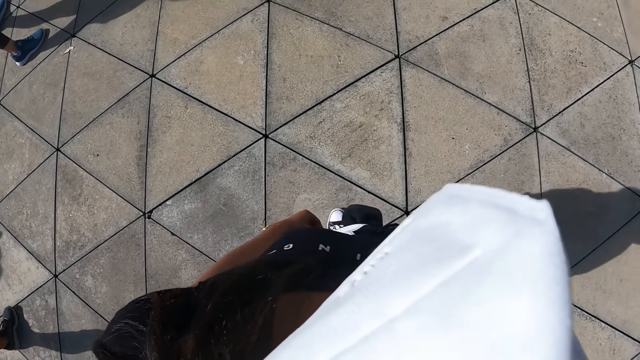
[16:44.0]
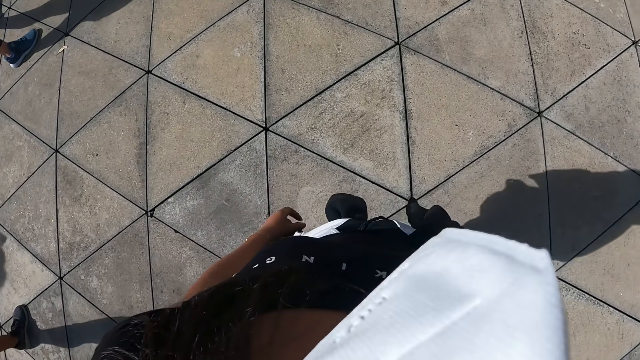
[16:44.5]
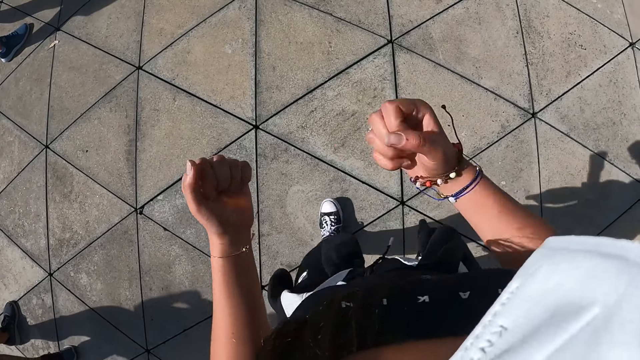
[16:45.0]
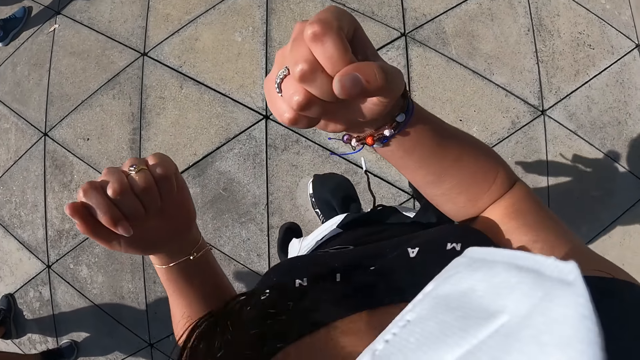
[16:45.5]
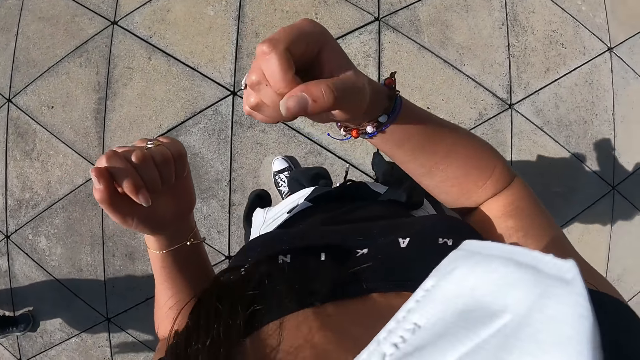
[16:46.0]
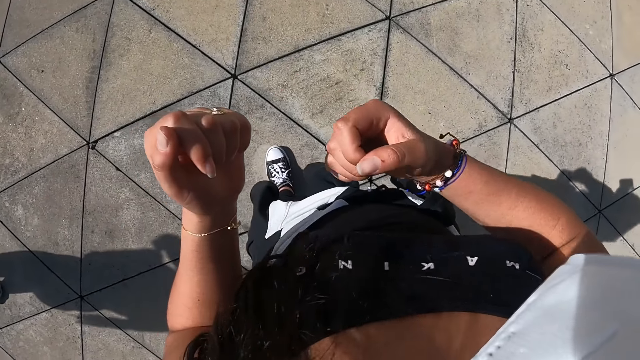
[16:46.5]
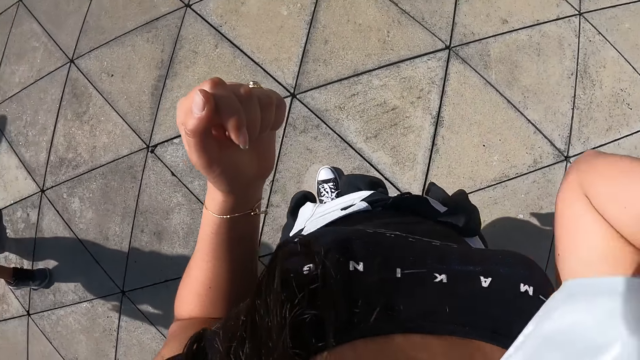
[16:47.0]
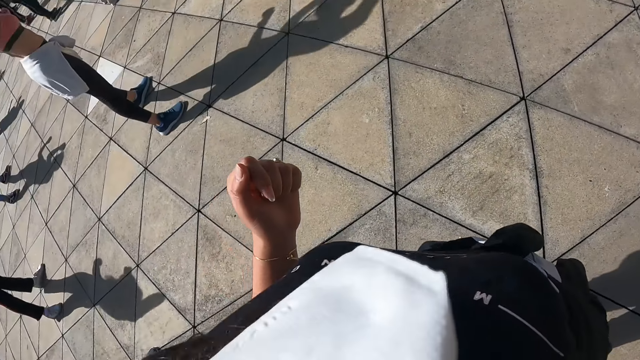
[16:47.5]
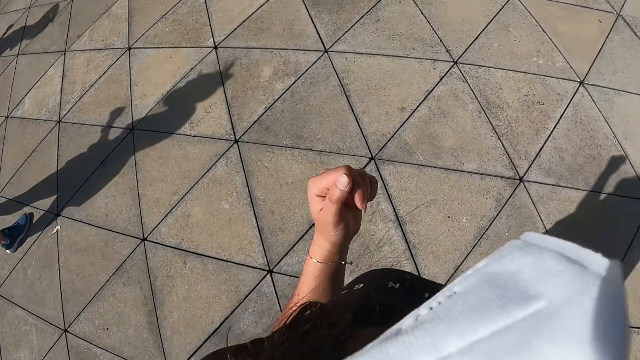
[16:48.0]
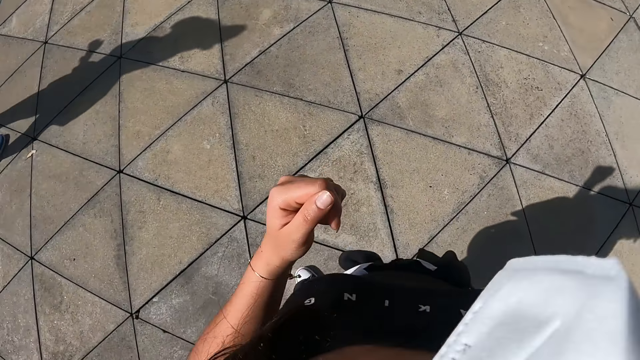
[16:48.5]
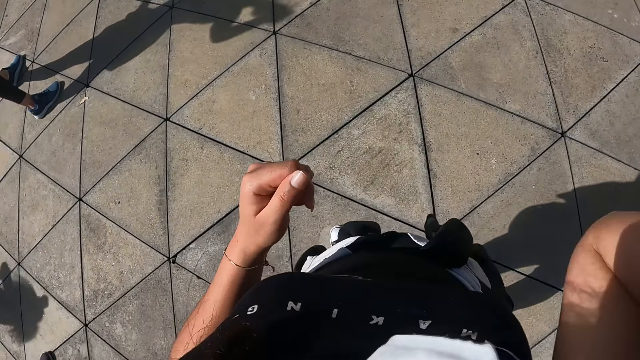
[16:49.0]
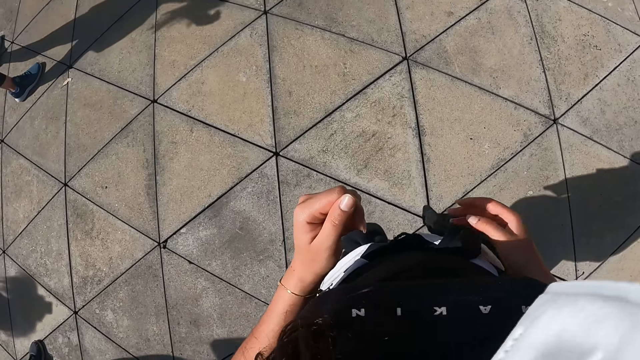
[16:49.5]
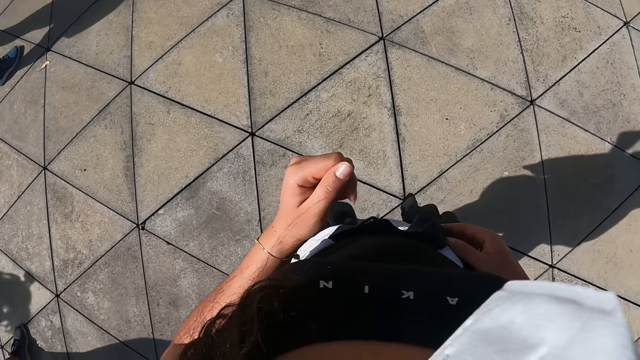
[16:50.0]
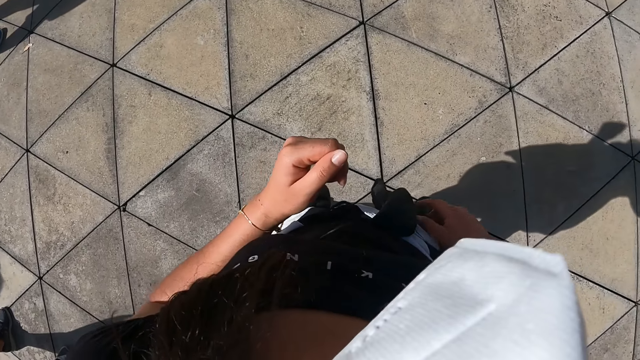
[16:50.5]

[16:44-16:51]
The camera wearer gesticulates with her hands.

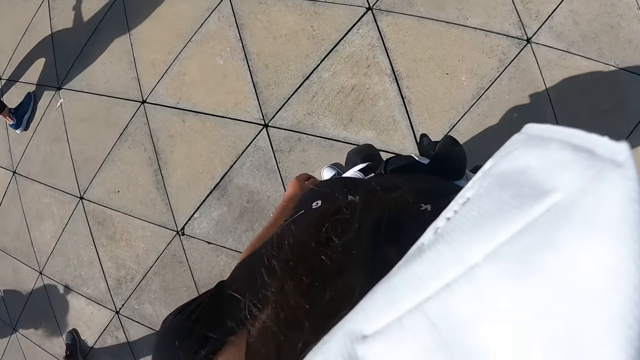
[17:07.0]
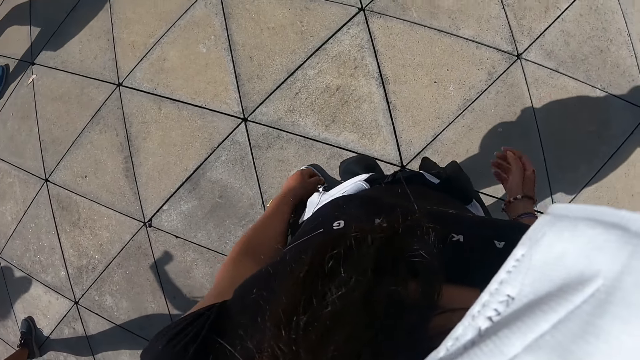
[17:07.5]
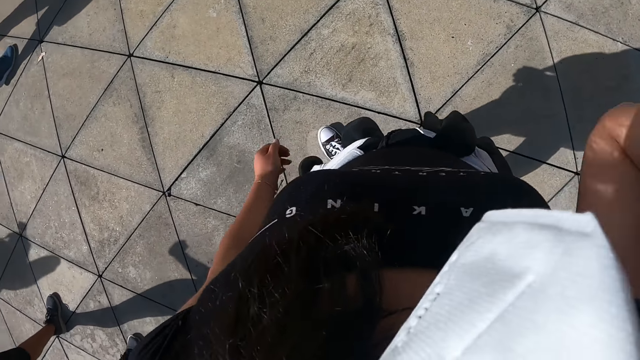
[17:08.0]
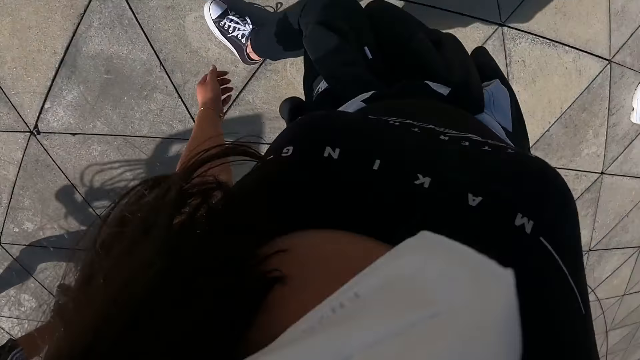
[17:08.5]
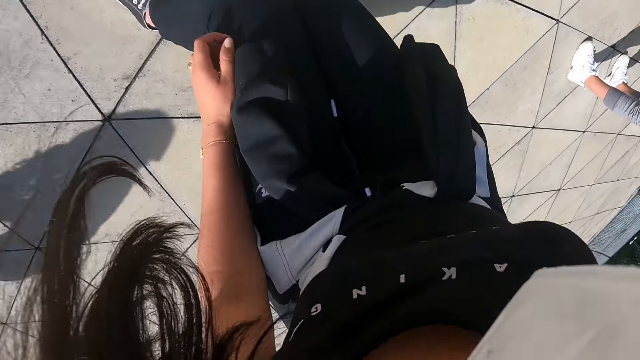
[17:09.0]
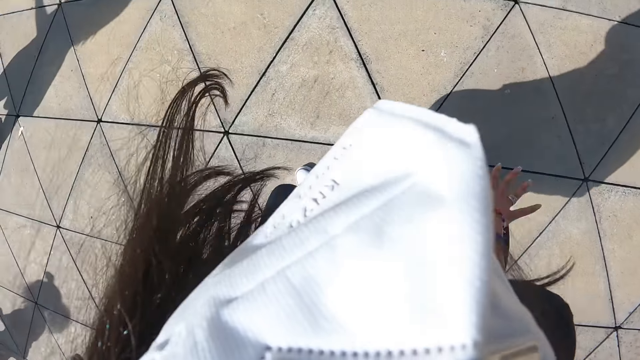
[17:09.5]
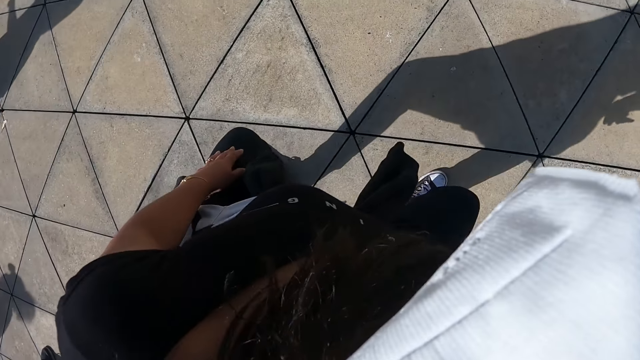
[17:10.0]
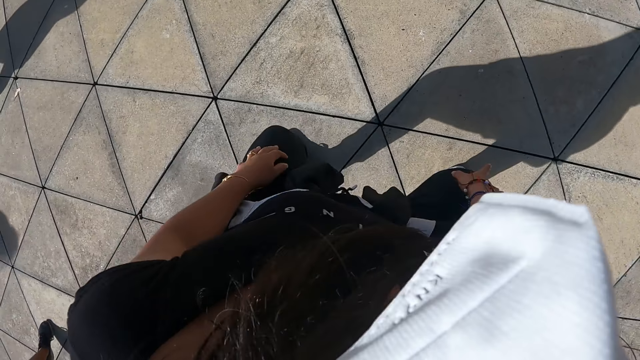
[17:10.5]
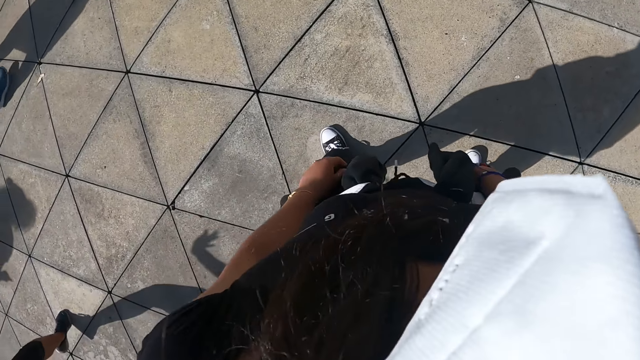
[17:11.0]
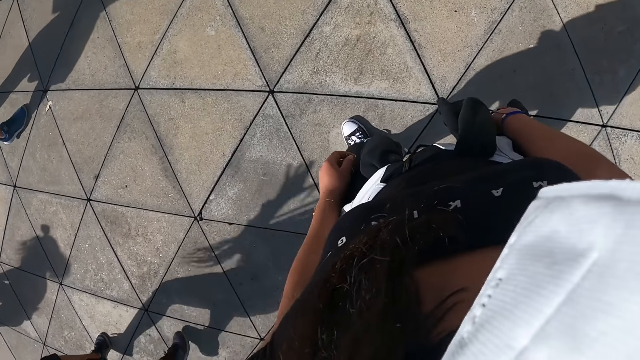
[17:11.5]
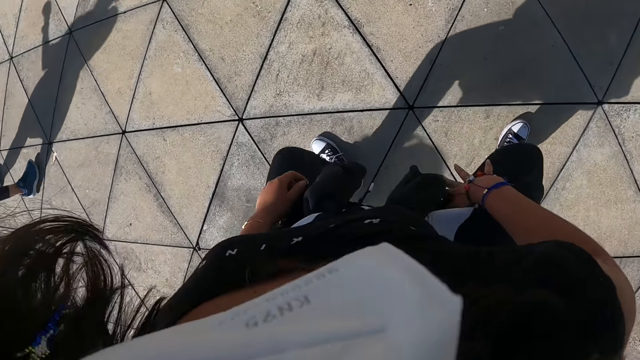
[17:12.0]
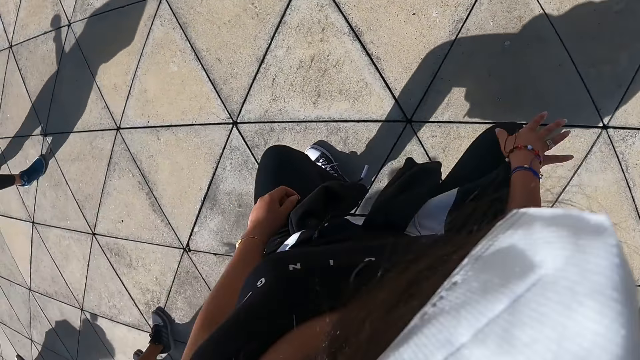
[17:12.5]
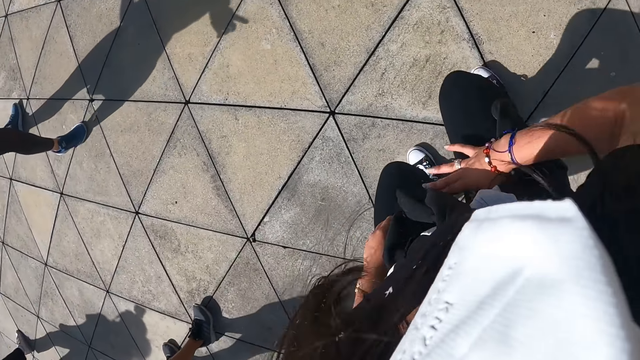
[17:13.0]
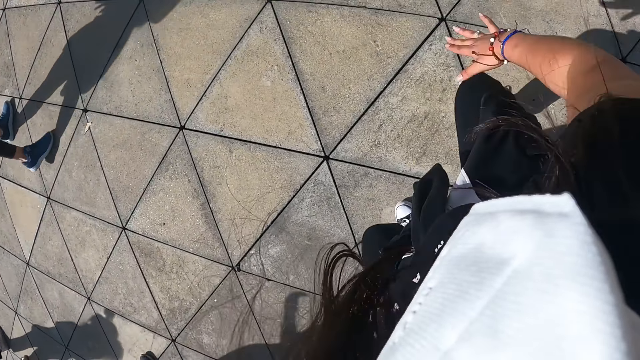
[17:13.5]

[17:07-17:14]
The camera wearer moves her body.

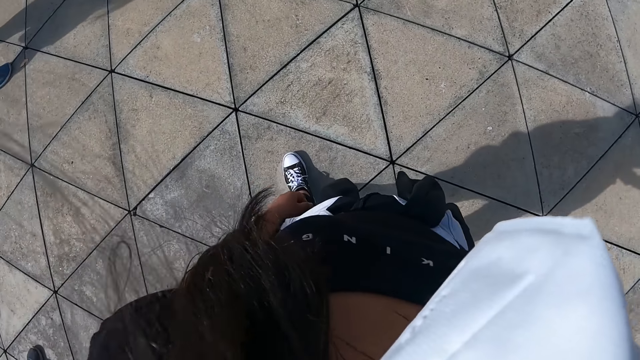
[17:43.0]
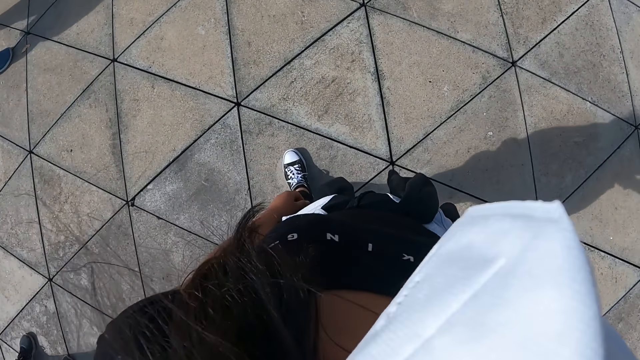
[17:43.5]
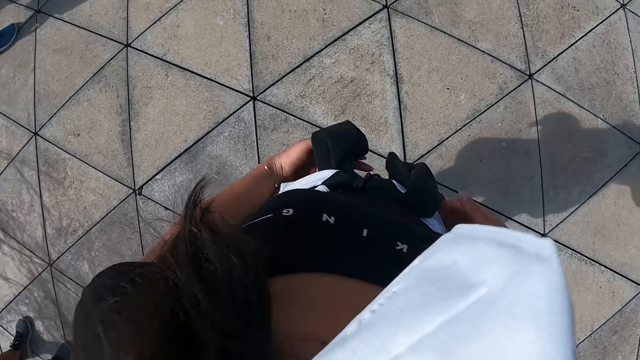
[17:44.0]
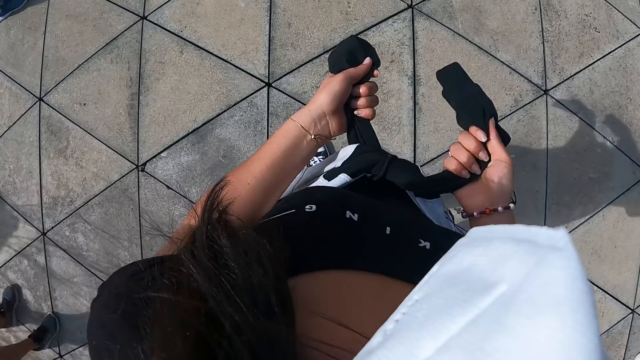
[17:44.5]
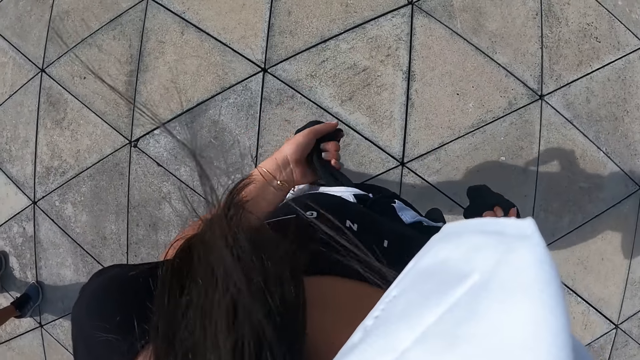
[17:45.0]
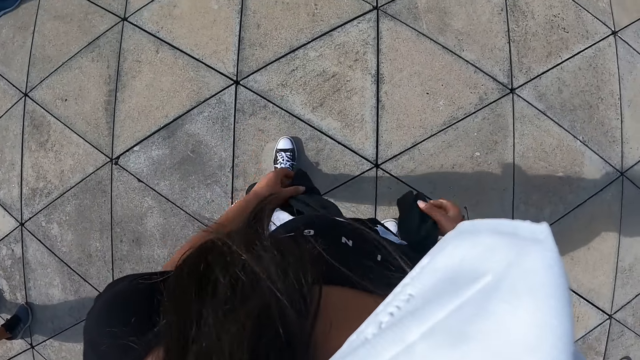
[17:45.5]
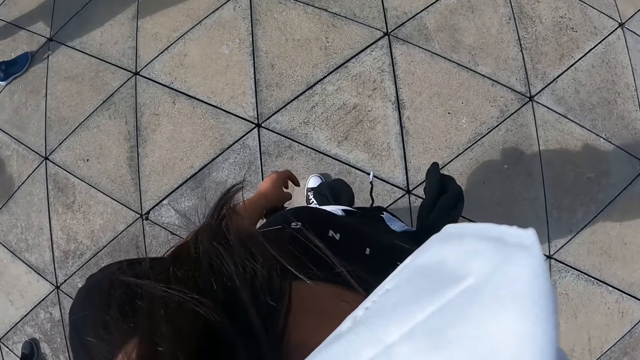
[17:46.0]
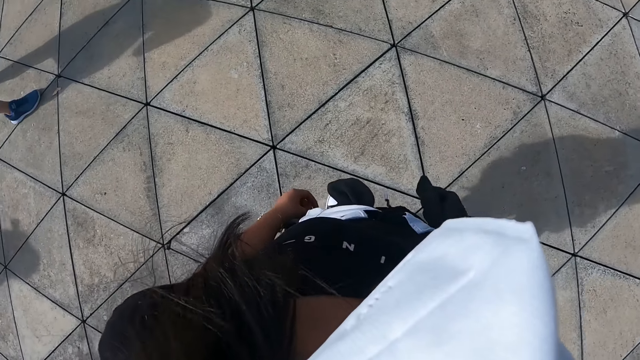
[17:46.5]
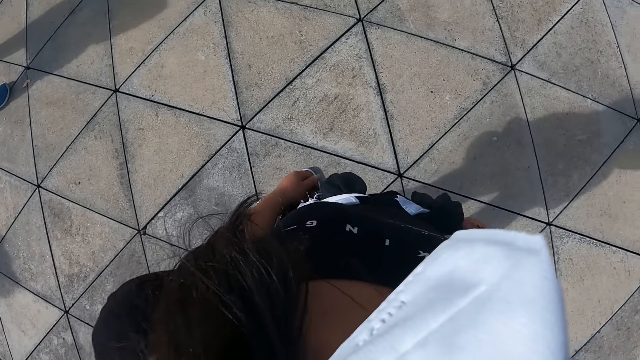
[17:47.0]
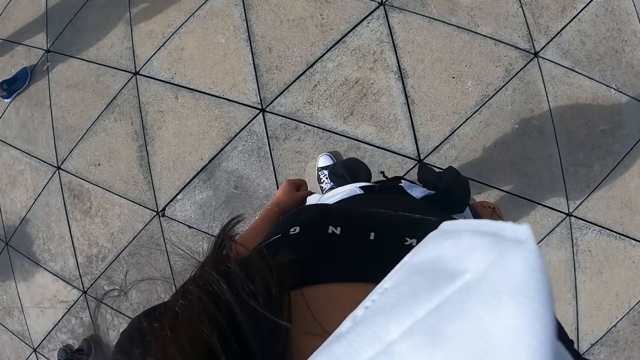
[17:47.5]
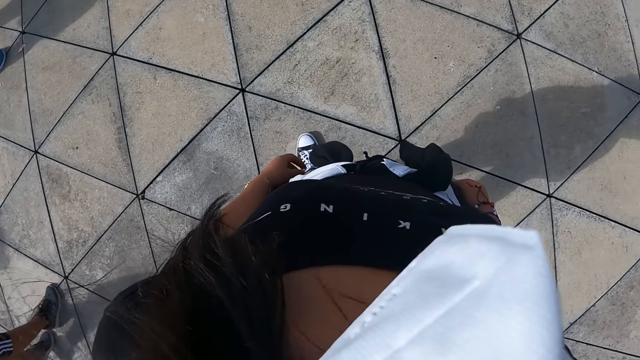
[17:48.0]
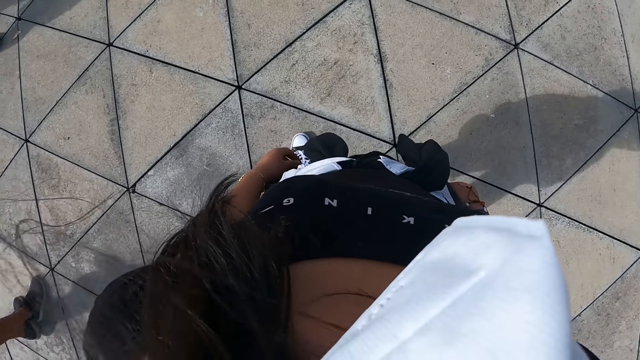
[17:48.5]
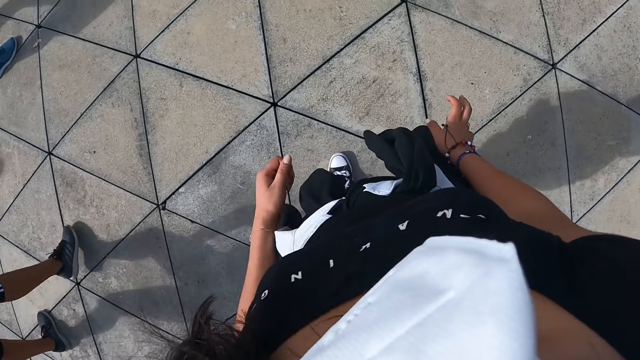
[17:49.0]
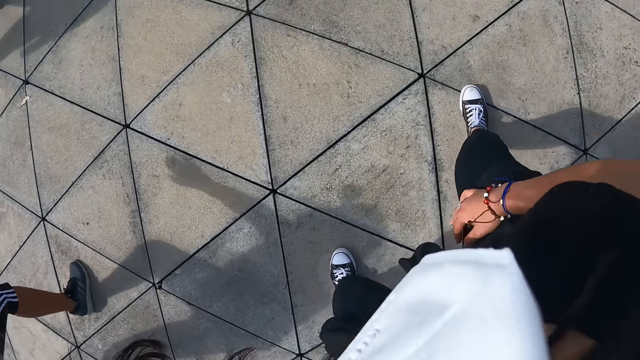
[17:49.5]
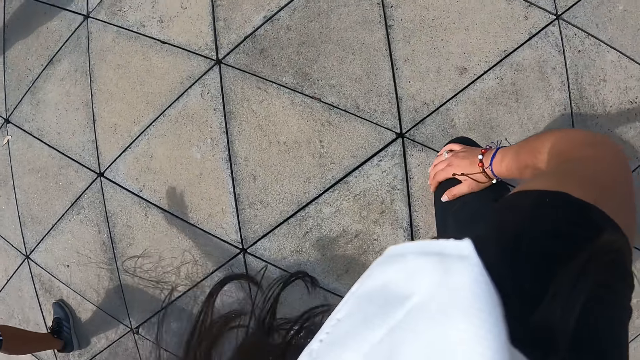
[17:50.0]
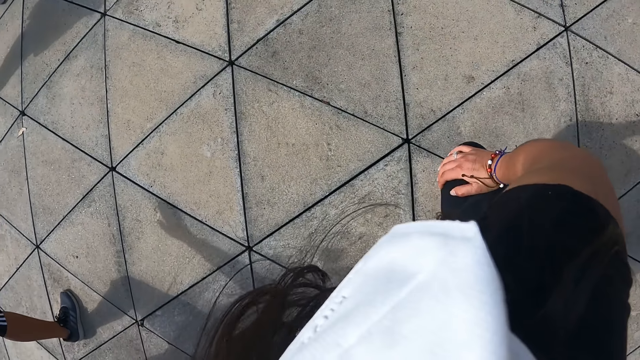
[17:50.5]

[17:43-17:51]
The camera wearer tightens the jacket on her waist with her hands. She exercises on the roof top with the group of people.
